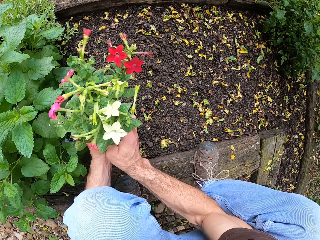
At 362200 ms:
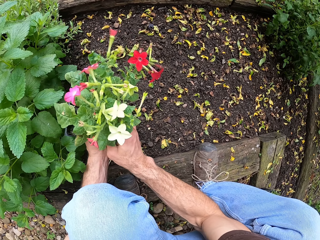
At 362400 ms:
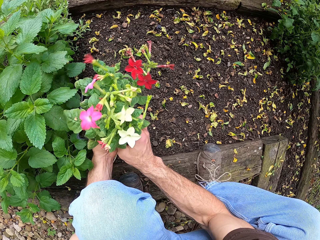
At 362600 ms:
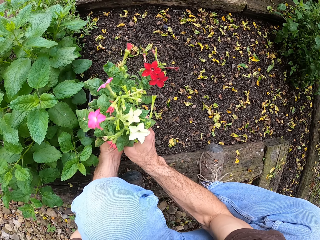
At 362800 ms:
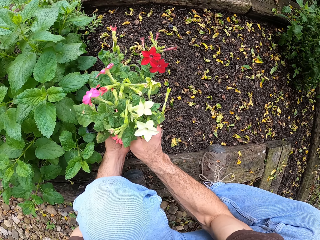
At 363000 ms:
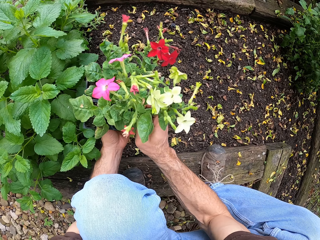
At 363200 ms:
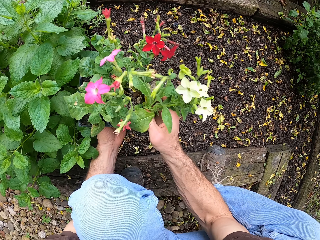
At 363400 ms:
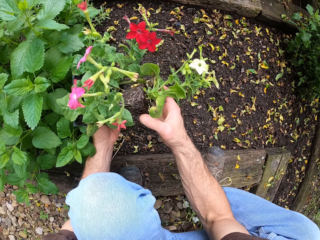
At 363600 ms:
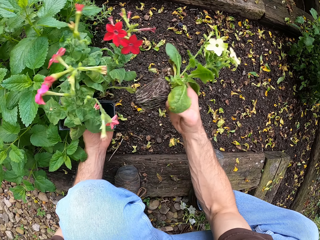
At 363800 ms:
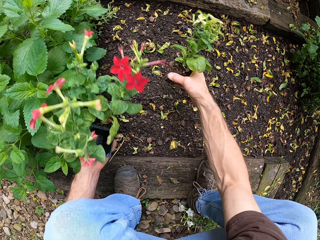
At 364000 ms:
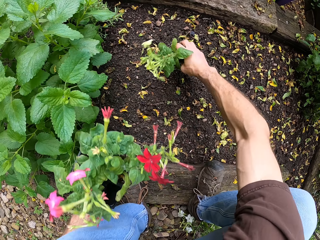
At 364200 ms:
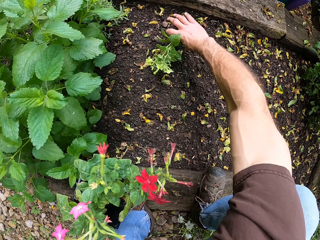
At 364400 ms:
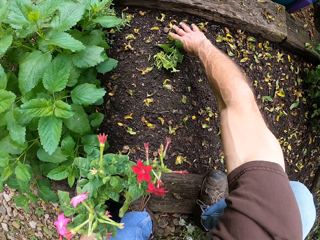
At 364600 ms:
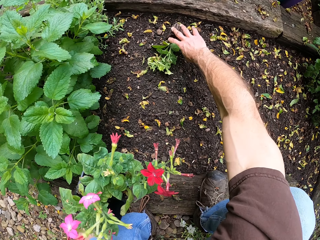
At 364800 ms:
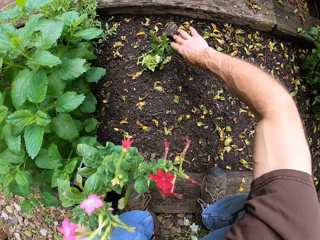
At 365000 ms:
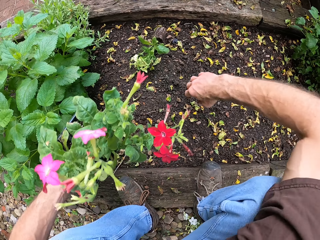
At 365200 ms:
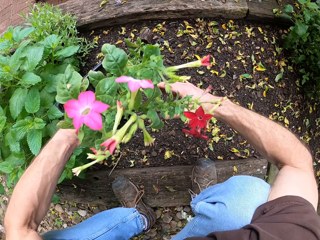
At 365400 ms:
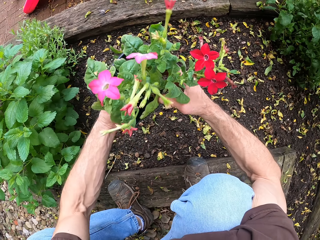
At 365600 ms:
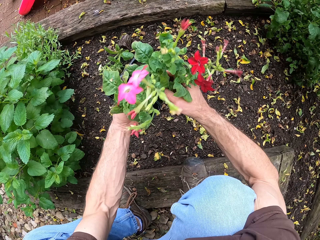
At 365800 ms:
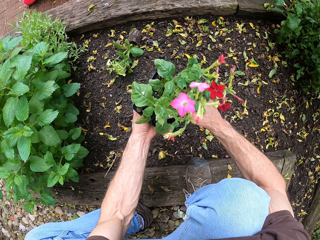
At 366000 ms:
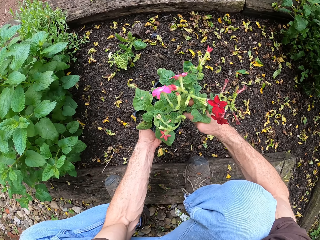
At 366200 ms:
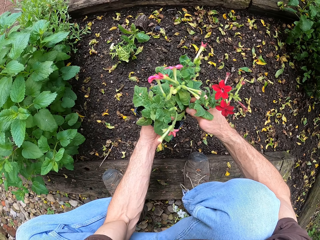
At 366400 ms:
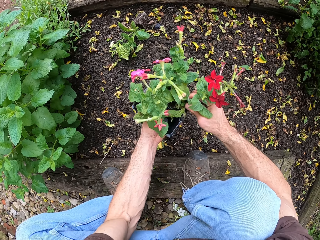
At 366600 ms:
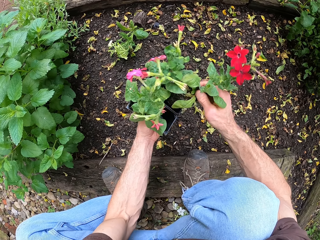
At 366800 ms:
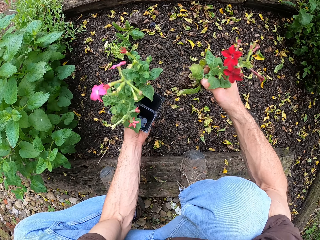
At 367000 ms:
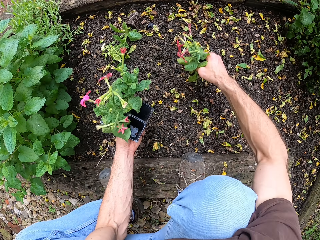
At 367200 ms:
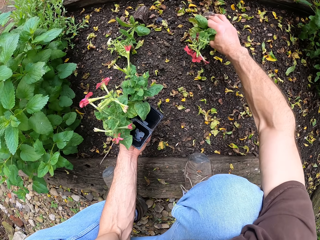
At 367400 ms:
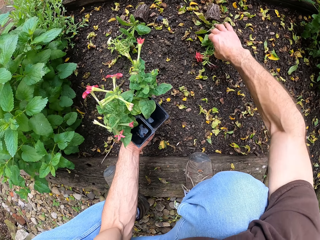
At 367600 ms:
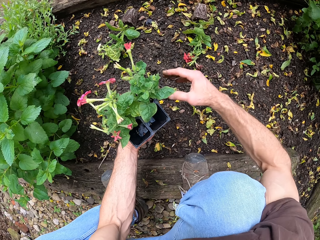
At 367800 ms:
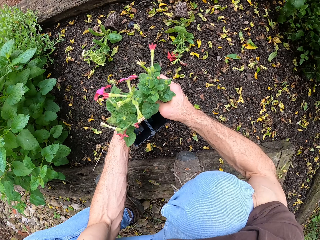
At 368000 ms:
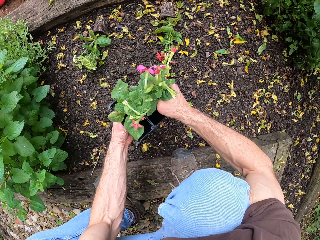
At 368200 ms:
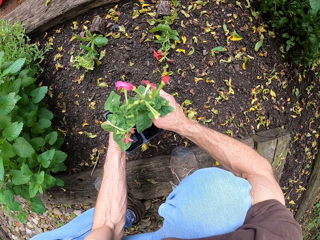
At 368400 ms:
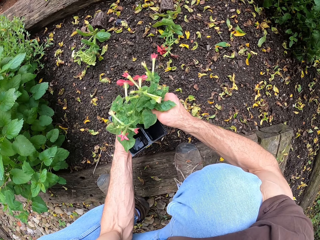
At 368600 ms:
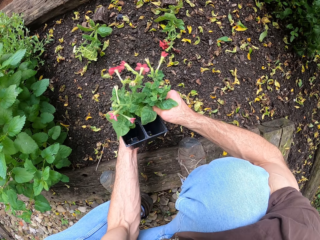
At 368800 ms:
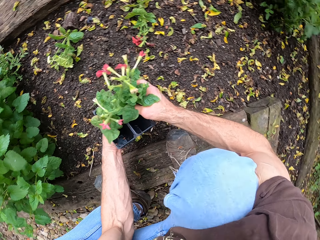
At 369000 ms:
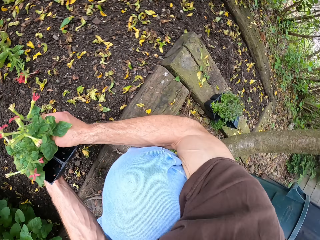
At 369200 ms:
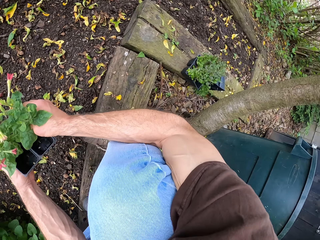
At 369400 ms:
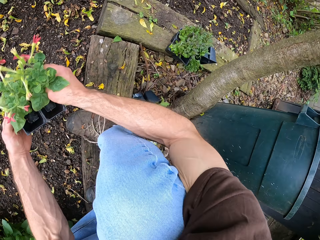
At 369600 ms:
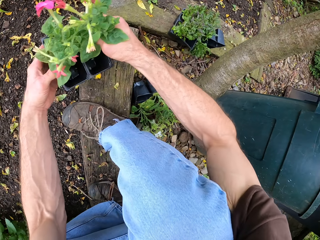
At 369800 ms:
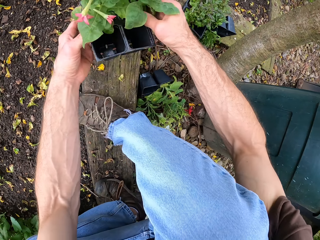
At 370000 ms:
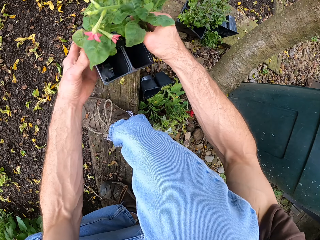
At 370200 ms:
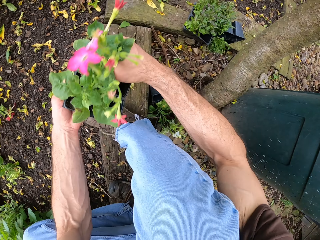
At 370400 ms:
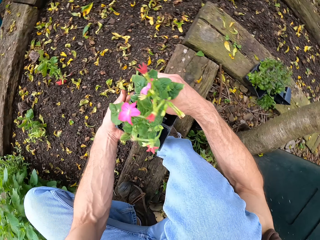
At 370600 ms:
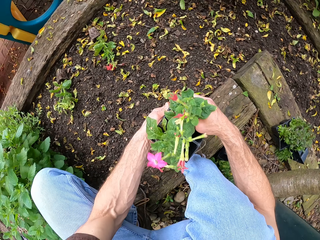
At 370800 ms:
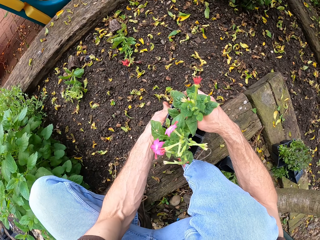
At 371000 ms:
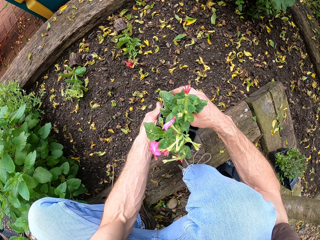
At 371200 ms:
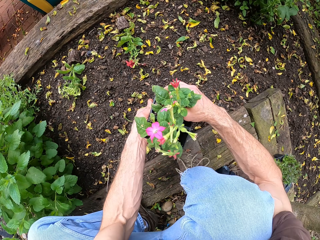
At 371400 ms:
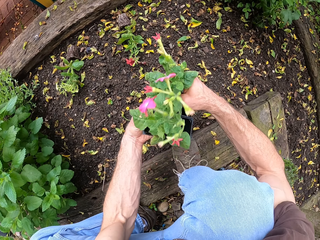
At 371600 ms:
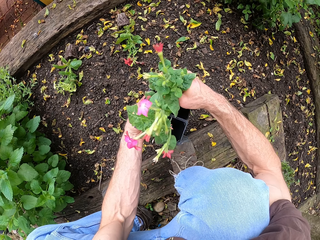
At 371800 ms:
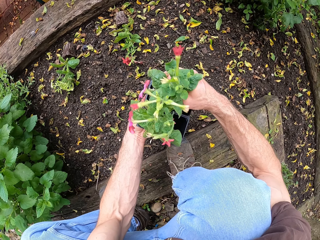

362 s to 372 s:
The camera wearer removes a plant from a seedling tray. They put the plant on the ground. They remove the plant from the seedling tray and put the plant on the ground.

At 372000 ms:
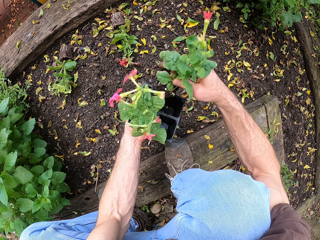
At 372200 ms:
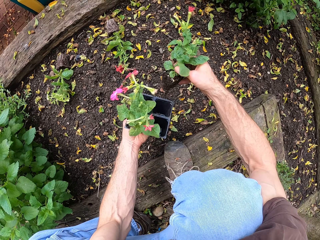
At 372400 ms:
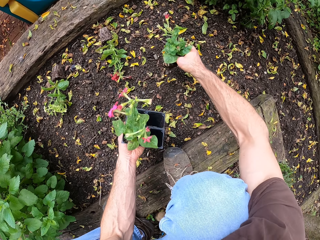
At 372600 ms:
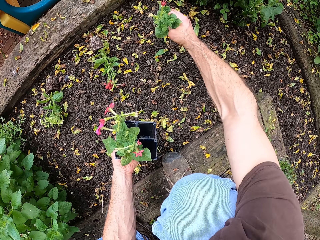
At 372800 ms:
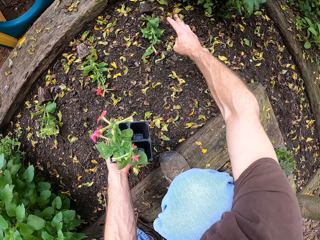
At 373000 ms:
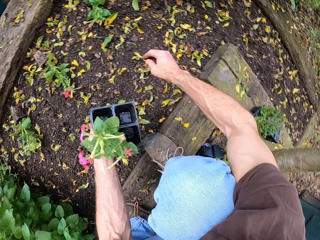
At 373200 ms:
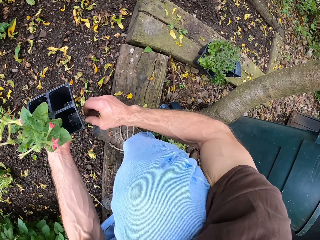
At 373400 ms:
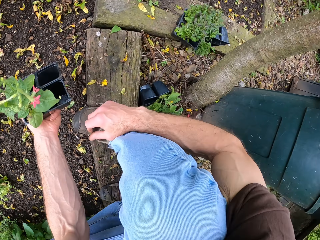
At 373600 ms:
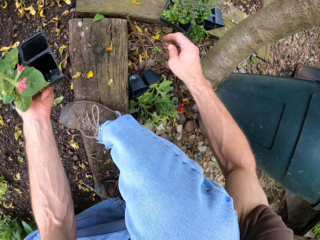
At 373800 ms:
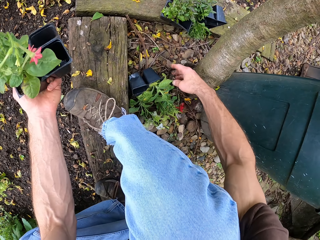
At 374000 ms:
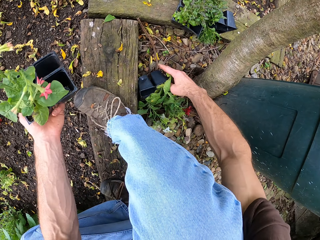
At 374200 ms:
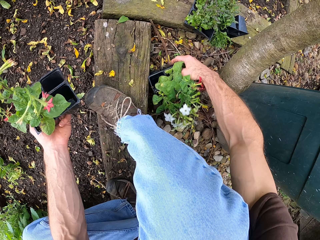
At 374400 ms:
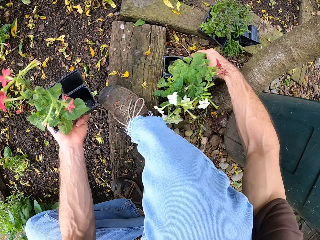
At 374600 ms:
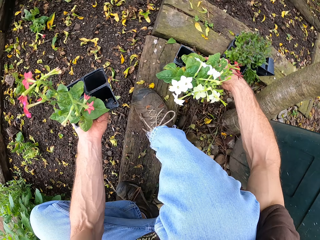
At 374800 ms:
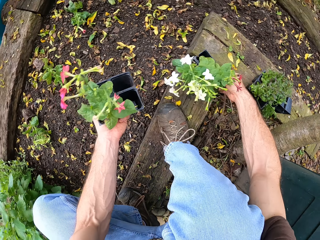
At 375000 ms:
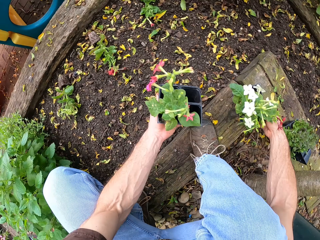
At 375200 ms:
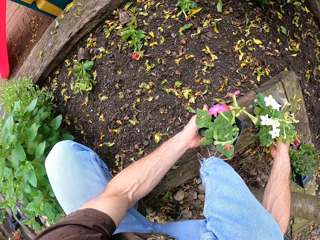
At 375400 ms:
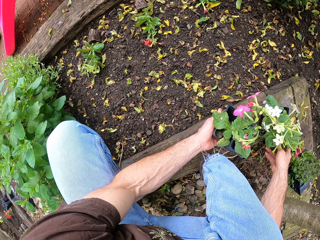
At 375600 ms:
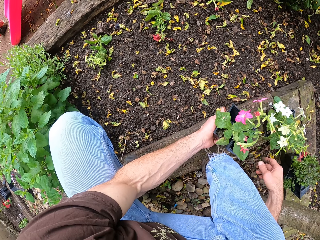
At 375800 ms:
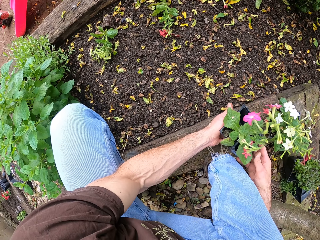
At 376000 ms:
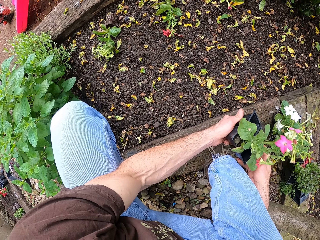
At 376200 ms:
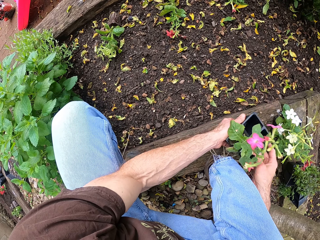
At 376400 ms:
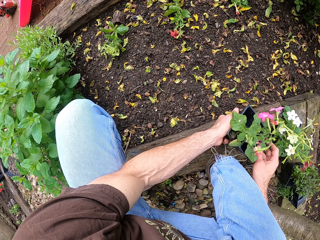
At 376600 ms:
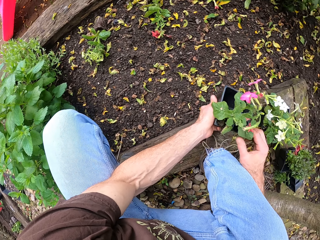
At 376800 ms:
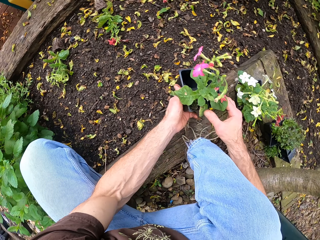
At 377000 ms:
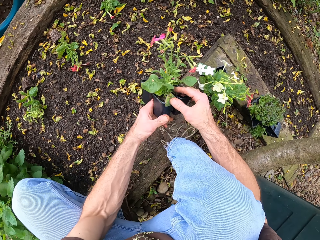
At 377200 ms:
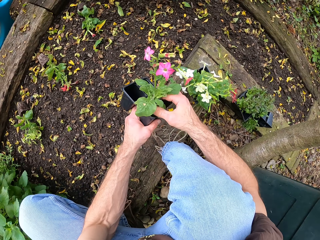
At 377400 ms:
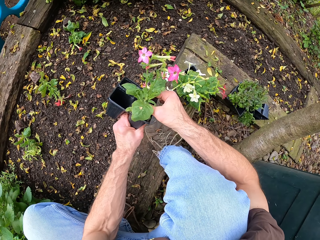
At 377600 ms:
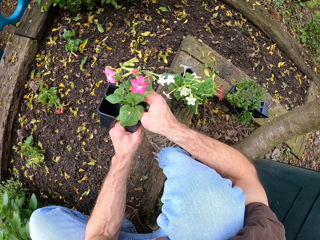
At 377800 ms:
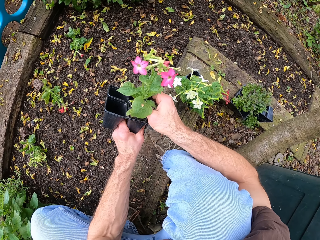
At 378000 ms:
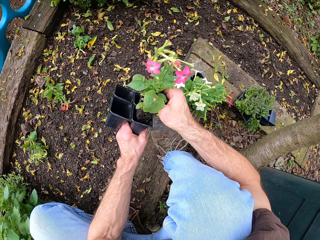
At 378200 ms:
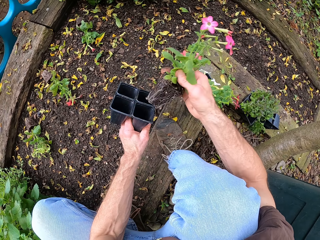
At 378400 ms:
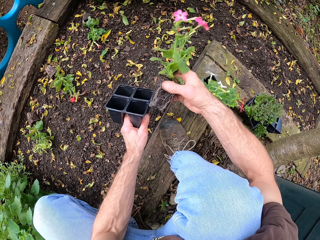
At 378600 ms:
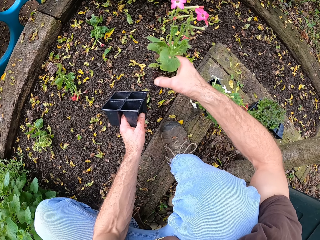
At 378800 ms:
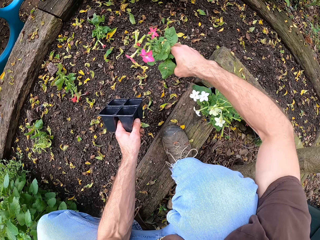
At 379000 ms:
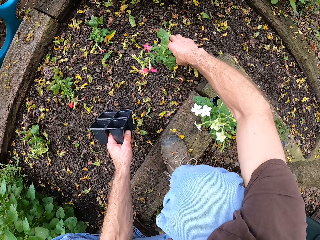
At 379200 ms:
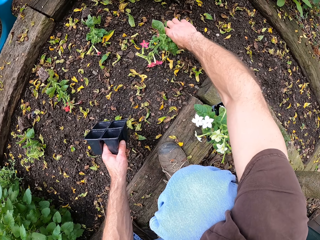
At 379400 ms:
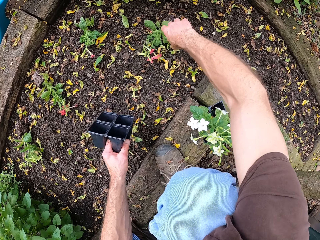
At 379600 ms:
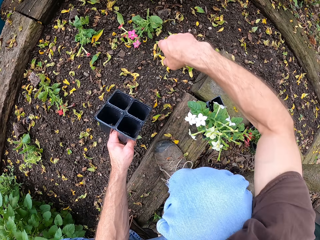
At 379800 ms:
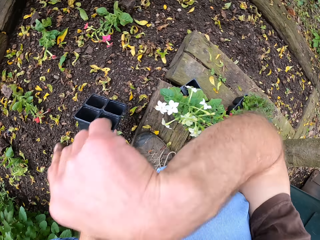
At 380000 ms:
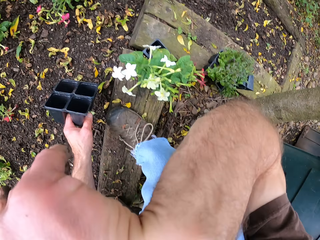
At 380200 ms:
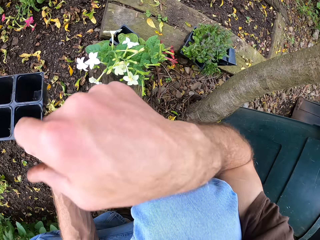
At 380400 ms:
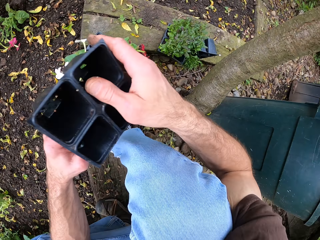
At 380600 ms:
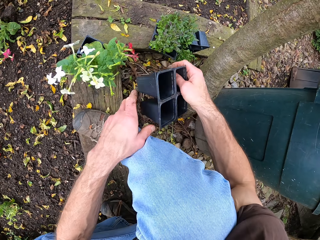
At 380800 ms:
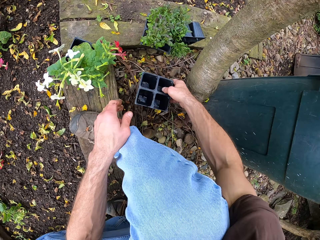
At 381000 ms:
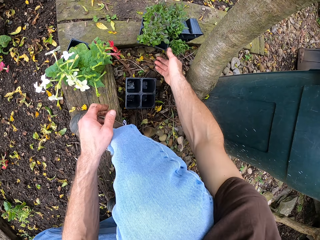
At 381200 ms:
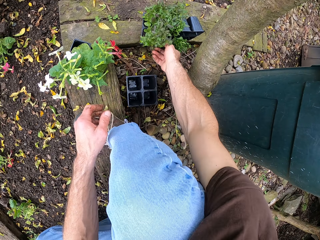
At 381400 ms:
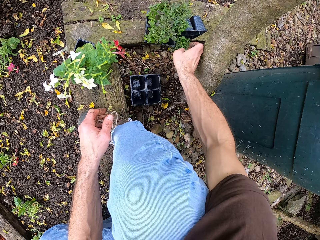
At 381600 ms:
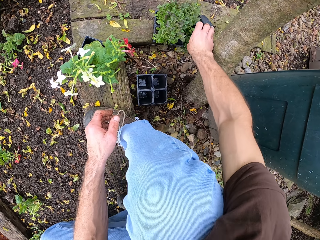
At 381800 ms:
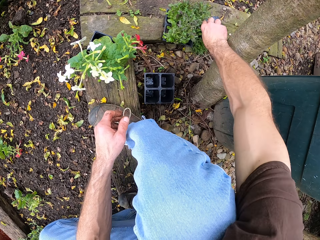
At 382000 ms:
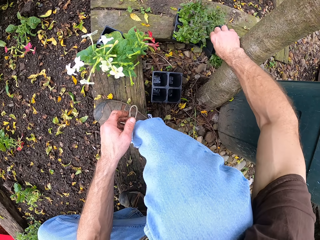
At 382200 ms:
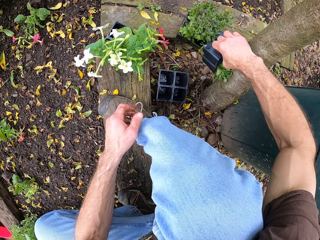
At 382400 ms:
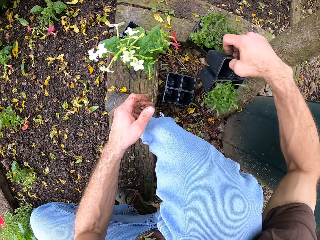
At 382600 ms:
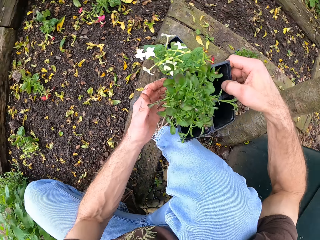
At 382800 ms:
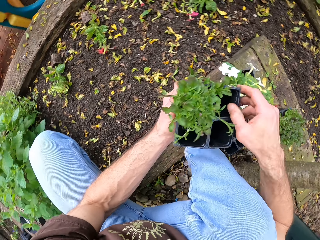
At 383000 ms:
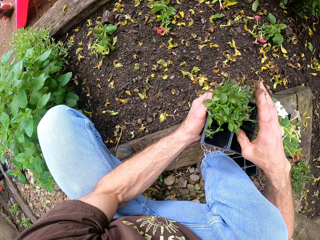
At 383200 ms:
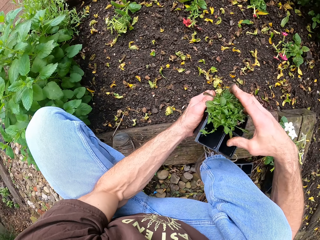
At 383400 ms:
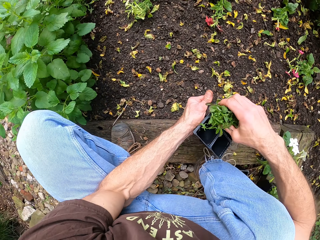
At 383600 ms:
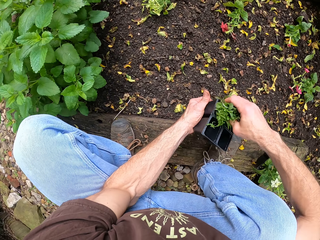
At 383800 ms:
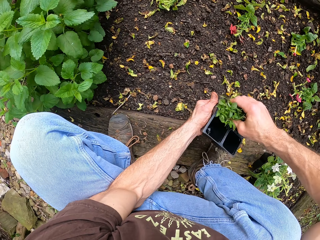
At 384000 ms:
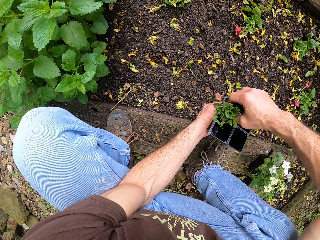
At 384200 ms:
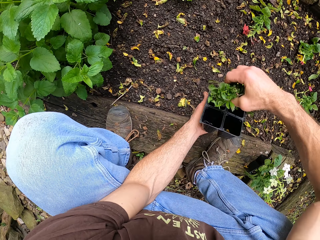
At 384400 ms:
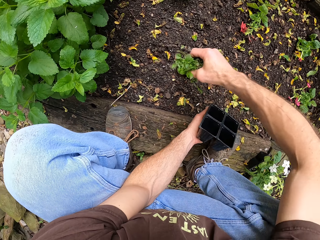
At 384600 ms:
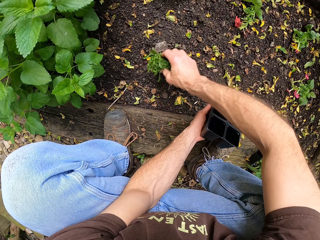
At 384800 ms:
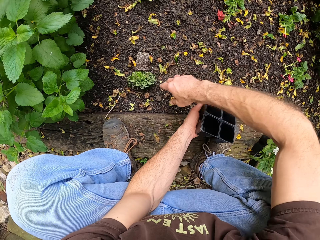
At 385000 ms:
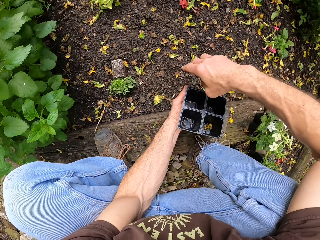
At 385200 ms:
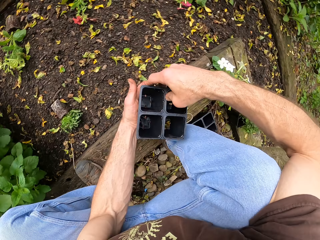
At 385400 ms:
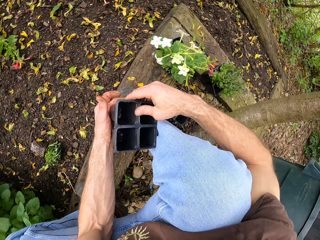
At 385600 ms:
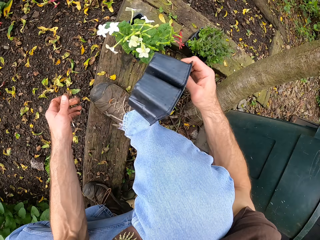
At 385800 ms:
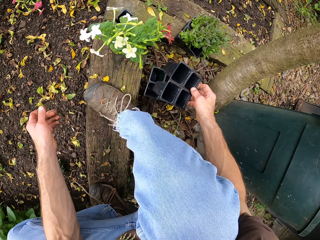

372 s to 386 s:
The camera wearer removes a plant from a seedling tray. They put the plant on the ground. They pick plants in another seedling tray. They put the plants in seedling trays on the ground. They remove the plant from the seedling tray. They put the plant on the ground. They wipe their face. They put the seedling tray on the ground. They pick the plants in the seedling tray. They remove the plant from the seedling tray and put the plant on the ground.
